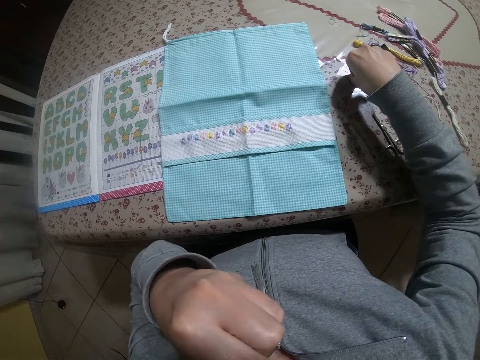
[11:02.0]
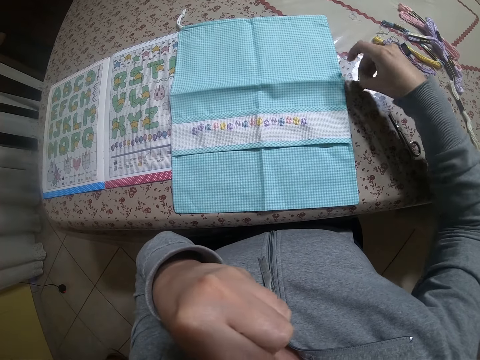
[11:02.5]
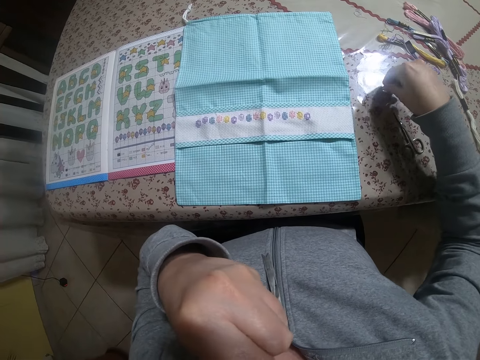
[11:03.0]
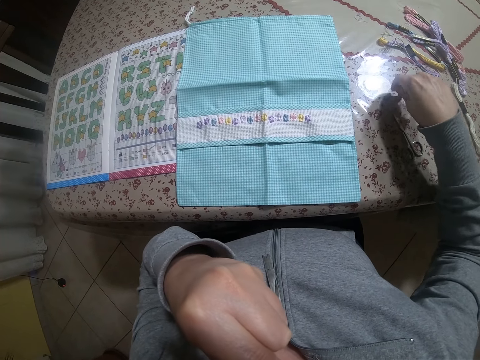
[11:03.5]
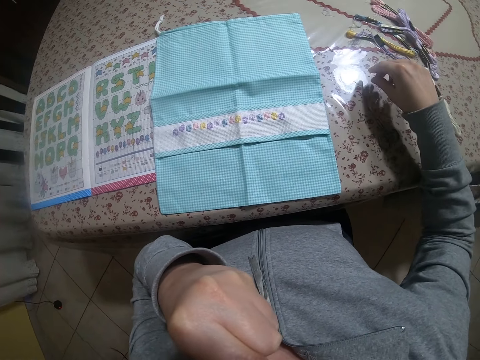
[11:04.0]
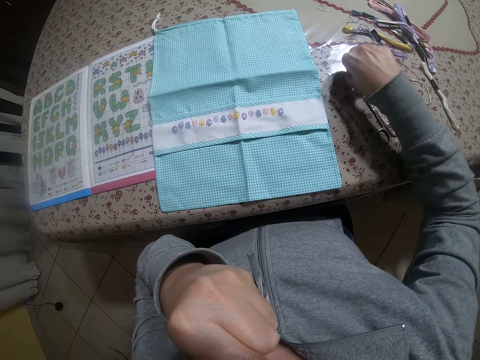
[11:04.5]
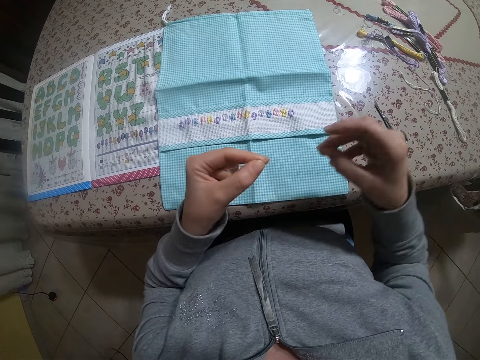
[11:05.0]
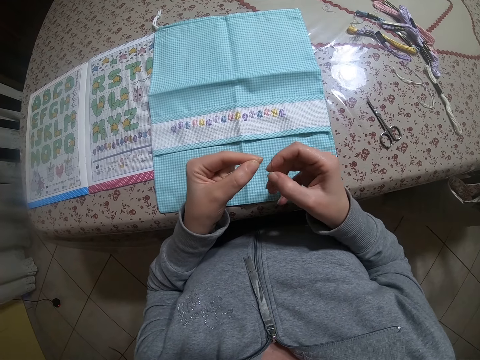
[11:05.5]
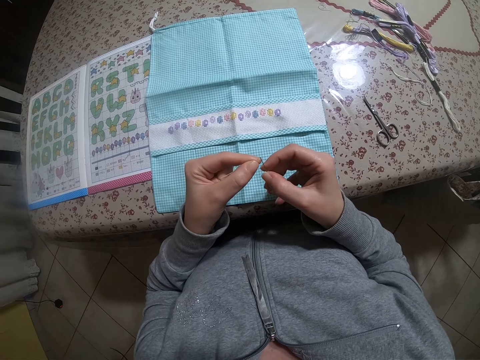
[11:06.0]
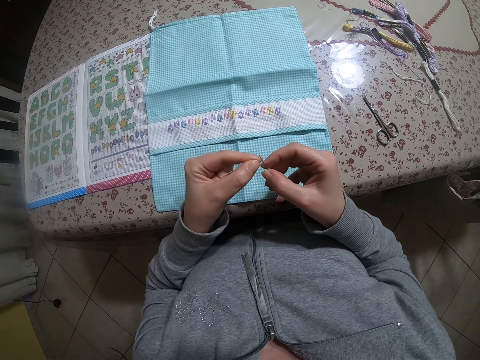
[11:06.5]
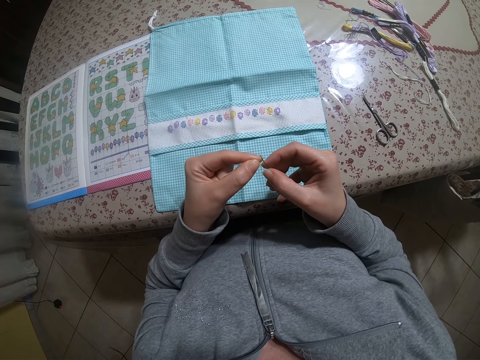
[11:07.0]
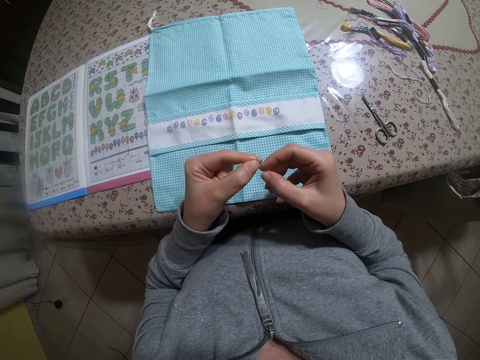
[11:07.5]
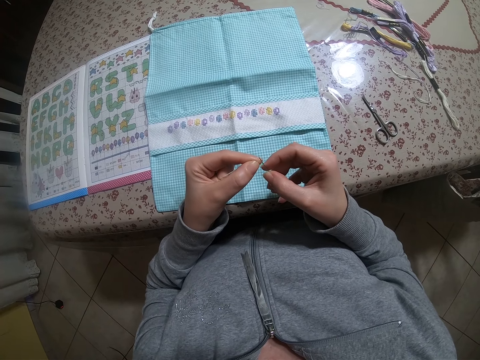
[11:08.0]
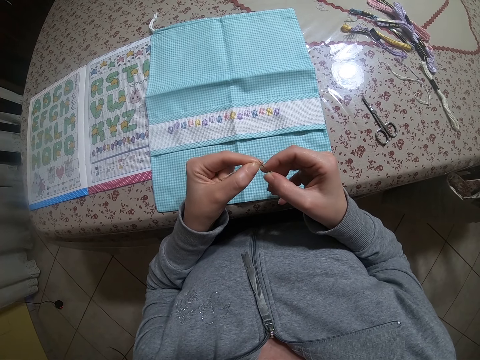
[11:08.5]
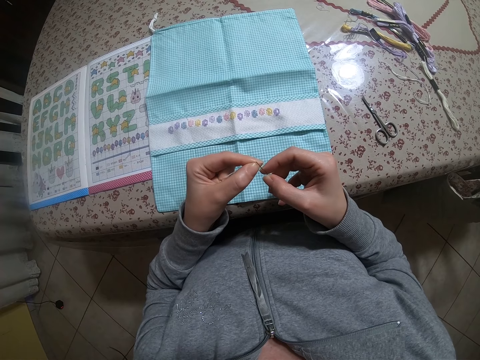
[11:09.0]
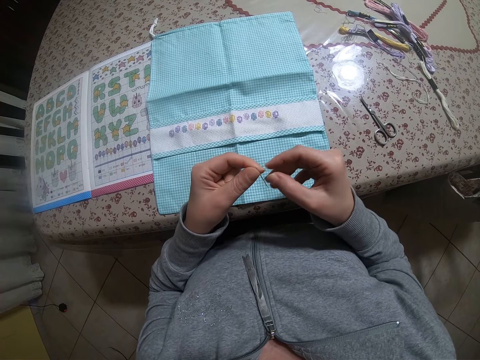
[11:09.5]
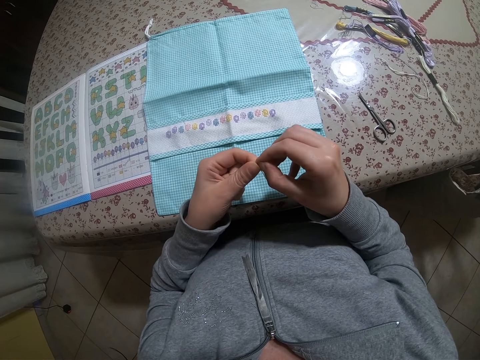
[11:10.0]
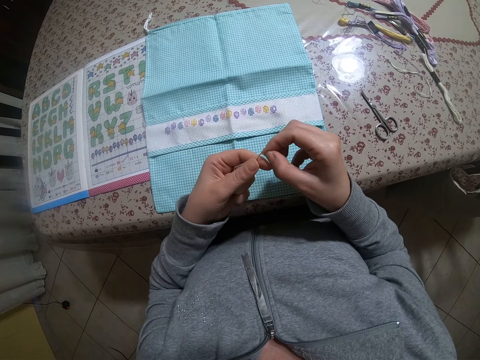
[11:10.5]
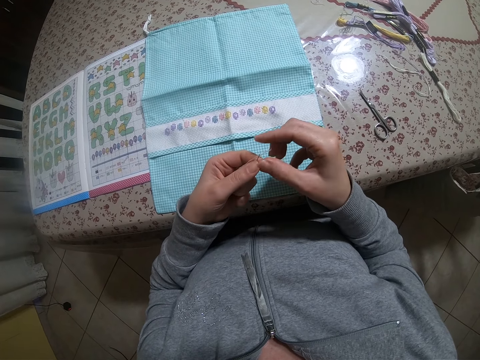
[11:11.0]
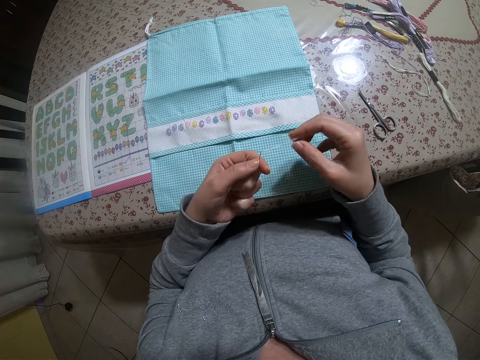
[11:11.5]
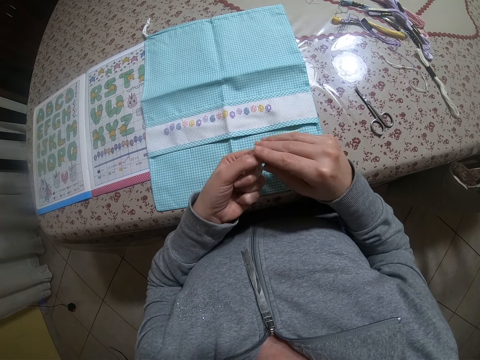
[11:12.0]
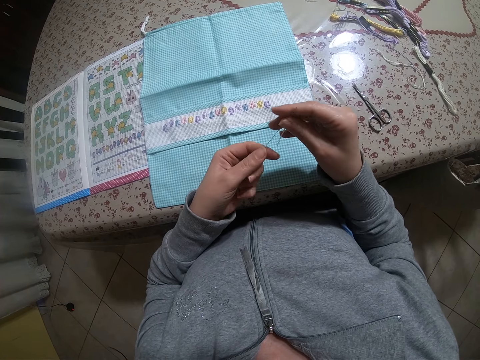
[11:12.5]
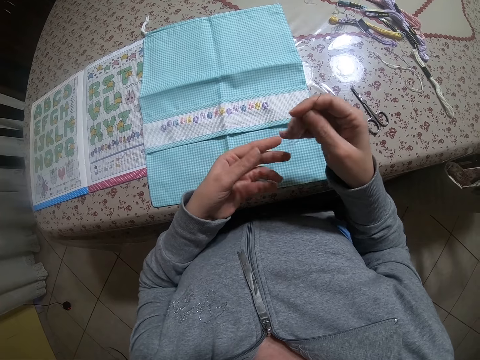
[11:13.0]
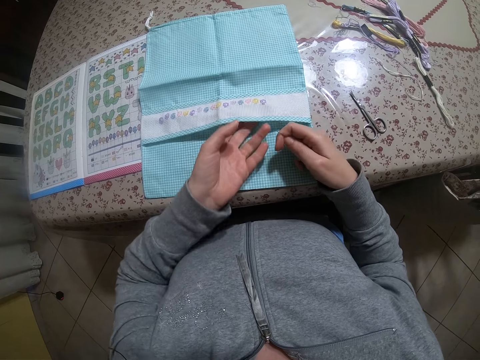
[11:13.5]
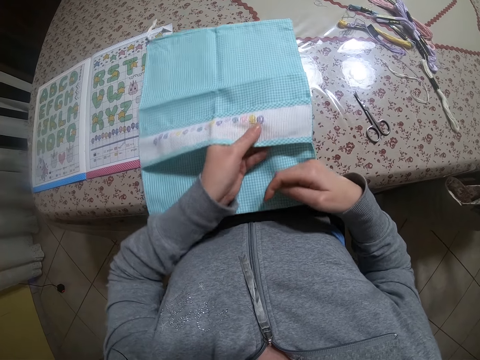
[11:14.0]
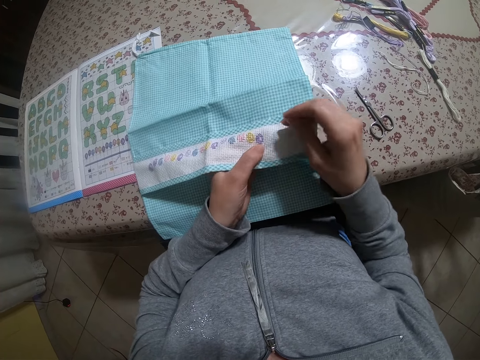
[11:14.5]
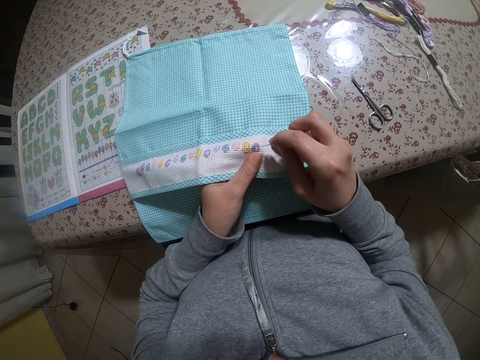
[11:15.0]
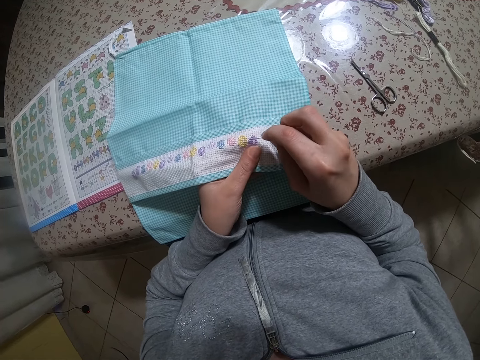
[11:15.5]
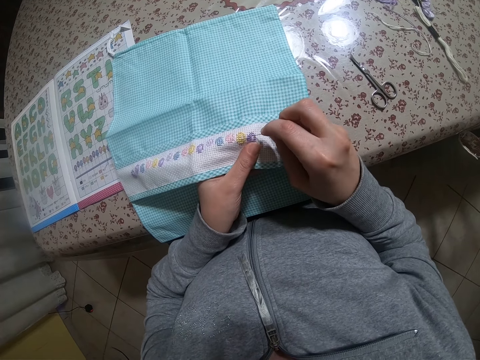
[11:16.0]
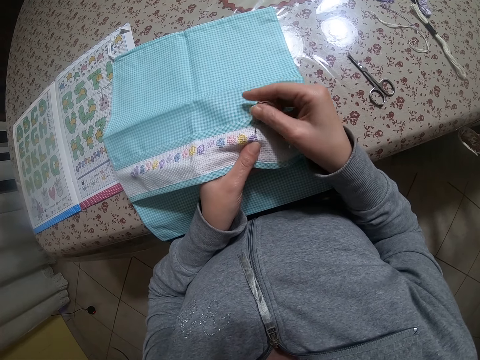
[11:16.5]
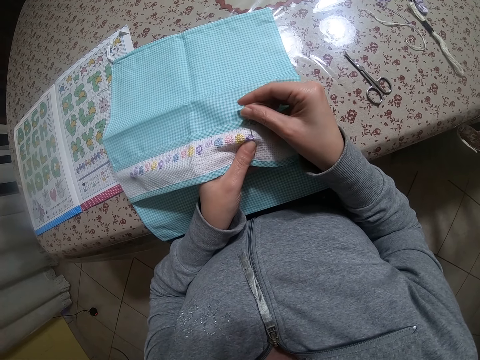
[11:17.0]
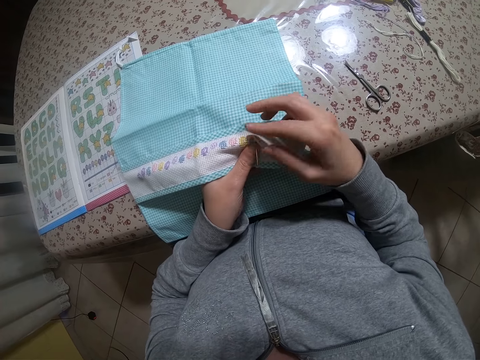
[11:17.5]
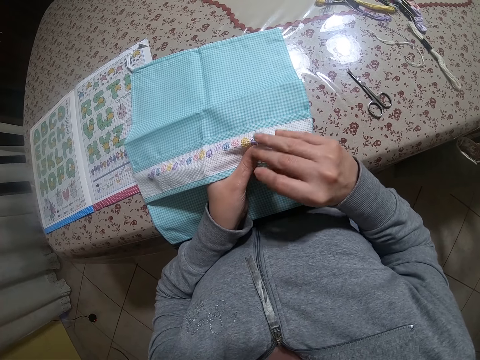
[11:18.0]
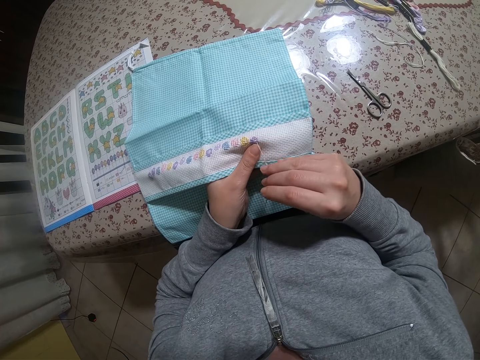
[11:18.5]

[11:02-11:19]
The camera wearer puts the tip of the white embroidery thread in her left hand in her mouth. She picks up the needle on the table with her right hand. She picks up the needle on the table with her right hand again. She threads the needle in her right hand with the white embroidery thread in her left hand. She draws the white embroidery thread from the needle eye with her right hand. She draws the white embroidery thread with her right hand from the eye of the needle in her left hand. She puts her left hand under the piece of cloth on the table. She holds the cloth. She pulls the piece of cloth from the table with her left hand. She stitches an embroidery design on the piece of cloth in her left hand with the needle in her right hand.

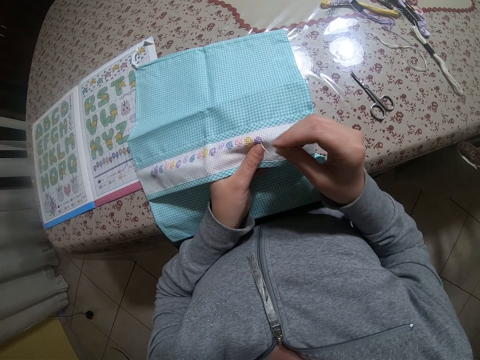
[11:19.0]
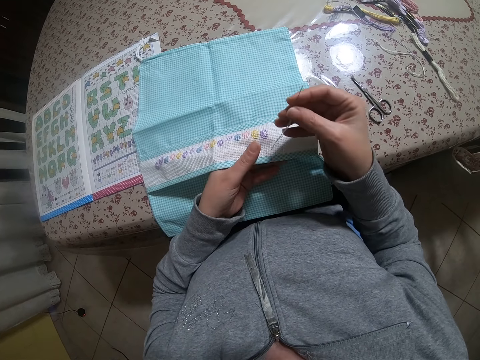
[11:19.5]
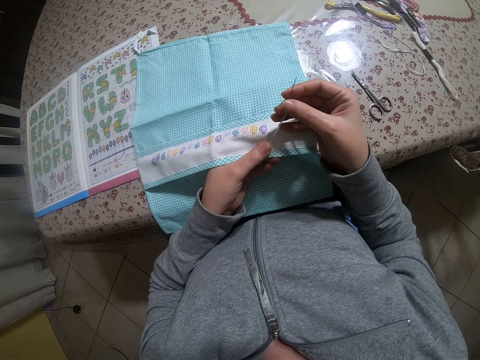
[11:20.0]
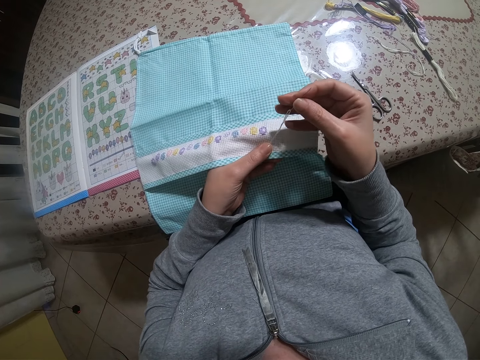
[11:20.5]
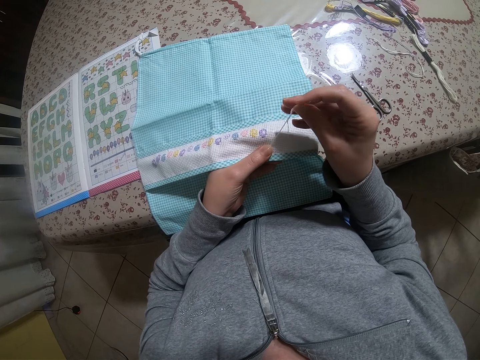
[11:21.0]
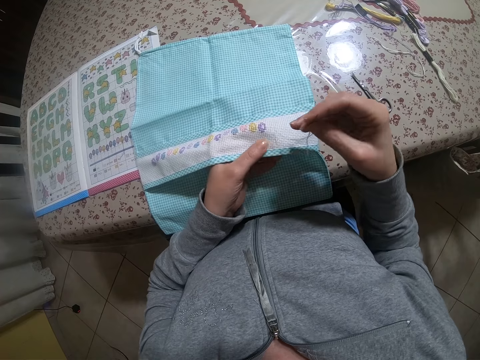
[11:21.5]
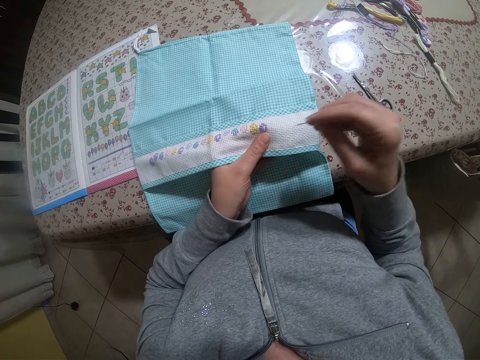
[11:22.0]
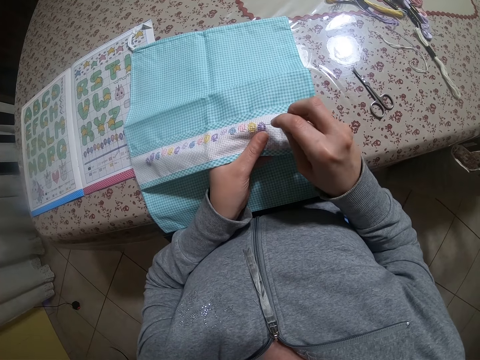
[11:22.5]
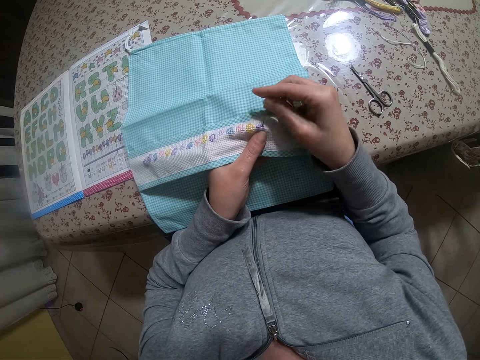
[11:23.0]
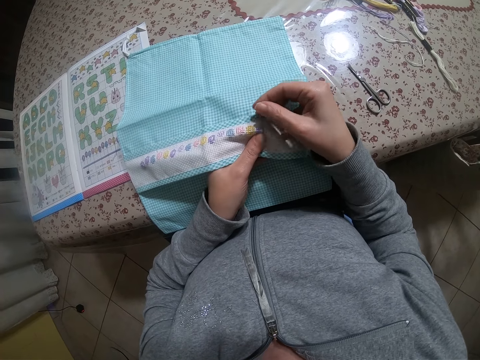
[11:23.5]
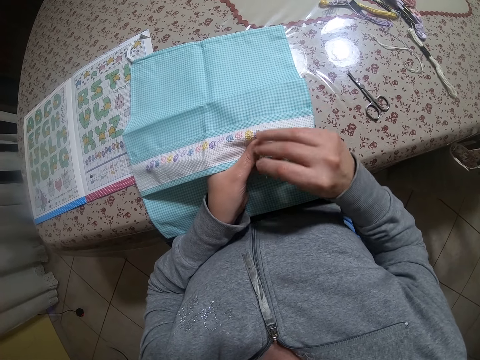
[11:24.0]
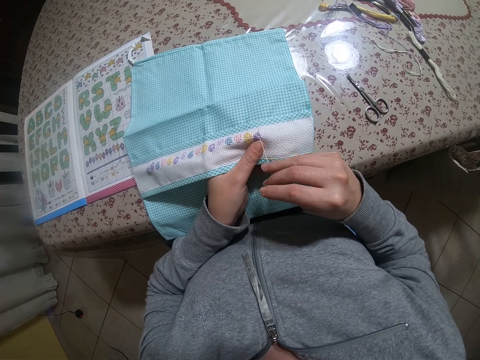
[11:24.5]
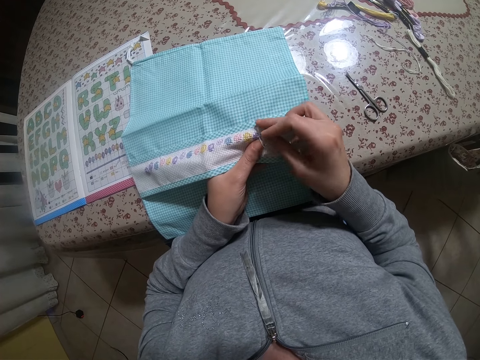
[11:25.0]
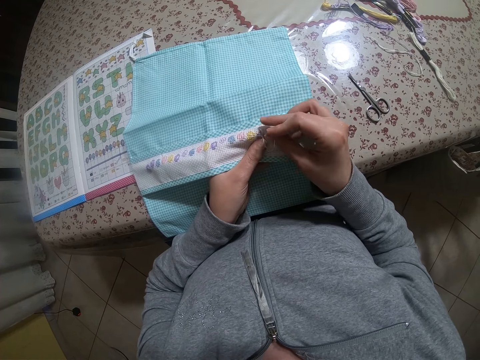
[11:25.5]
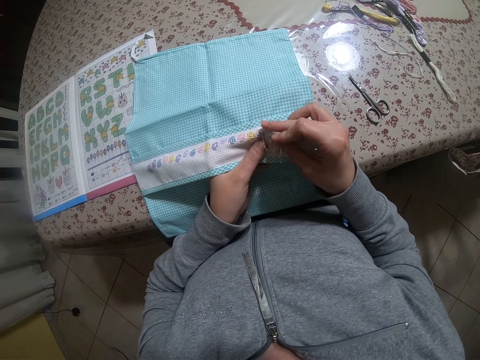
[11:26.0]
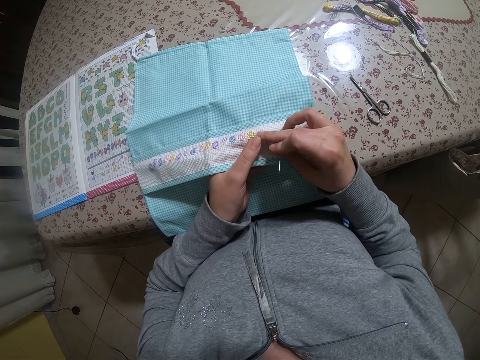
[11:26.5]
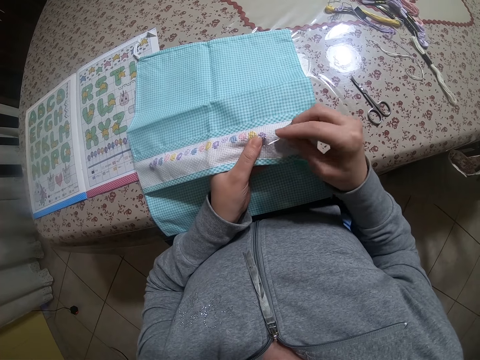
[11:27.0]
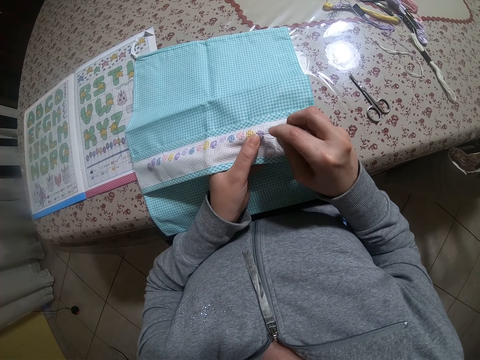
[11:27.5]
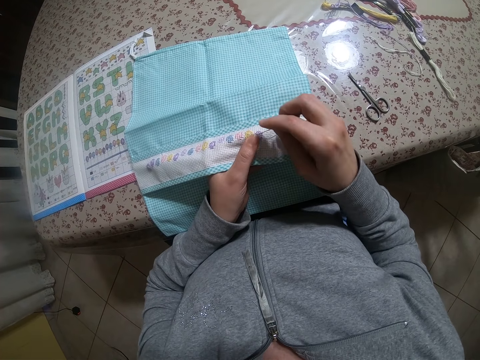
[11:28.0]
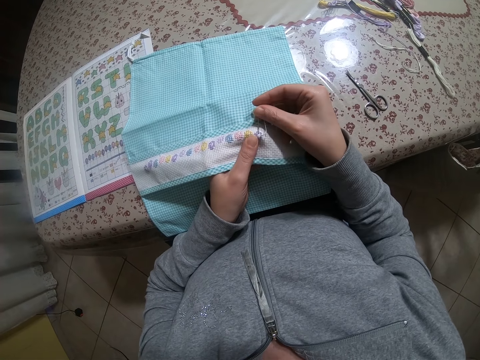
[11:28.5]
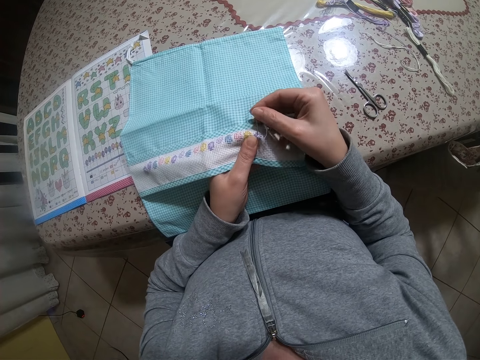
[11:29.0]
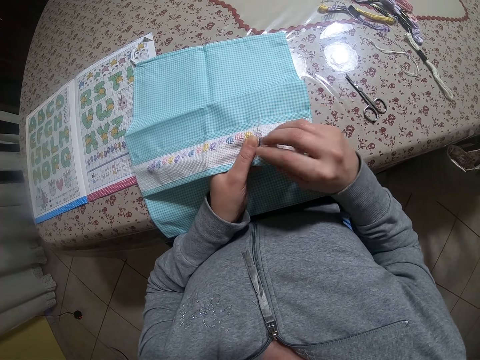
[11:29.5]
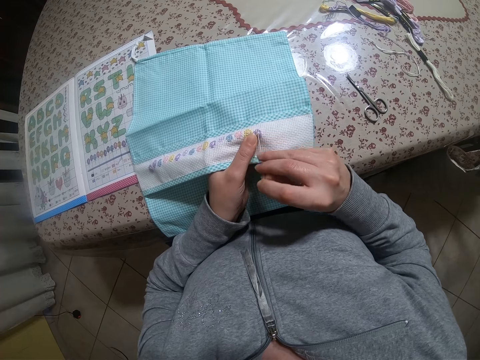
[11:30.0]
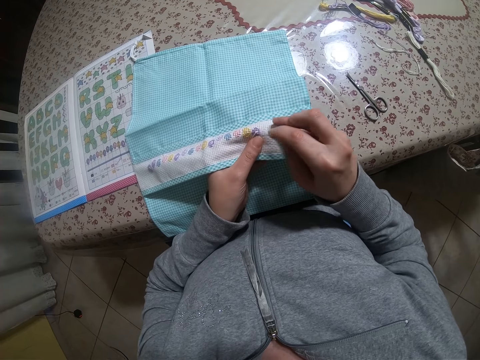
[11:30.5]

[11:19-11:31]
The camera wearer holds the tip of the white embroidery thread with her left thumb. She stitches an embroidery design on the piece of cloth in her left hand with the needle in her right hand. She adjusts the tip of the white embroidery thread with her right hand. She touches the thread. She holds the tip of the white embroidery thread with her left thumb. She stitches the embroidery design on the piece of cloth in her left hand with the needle in her right hand.
